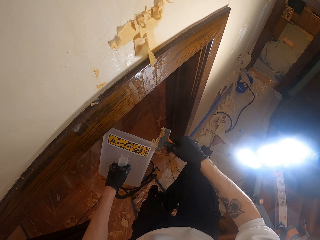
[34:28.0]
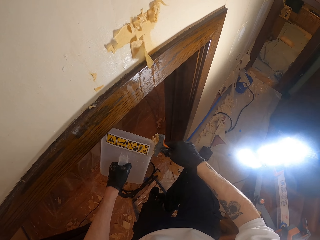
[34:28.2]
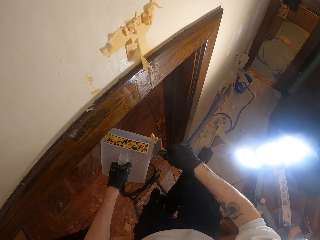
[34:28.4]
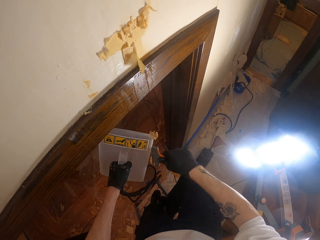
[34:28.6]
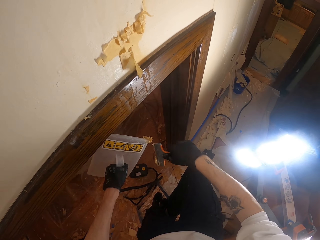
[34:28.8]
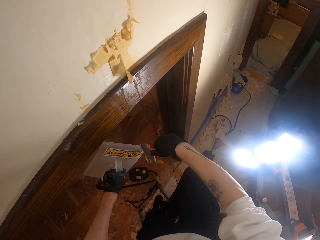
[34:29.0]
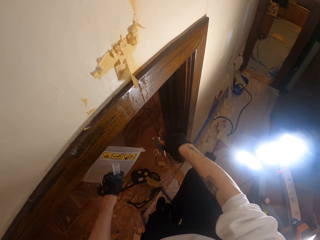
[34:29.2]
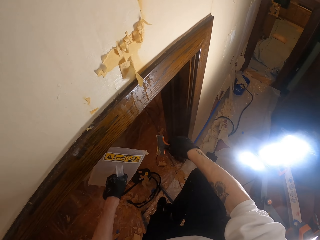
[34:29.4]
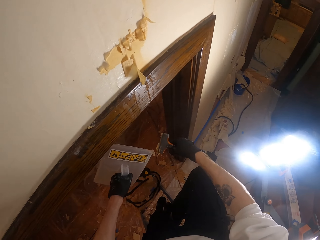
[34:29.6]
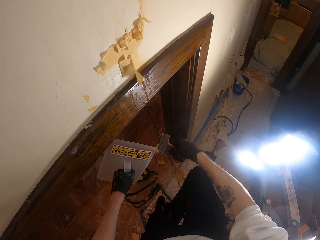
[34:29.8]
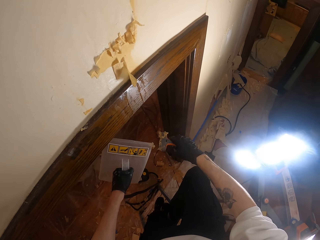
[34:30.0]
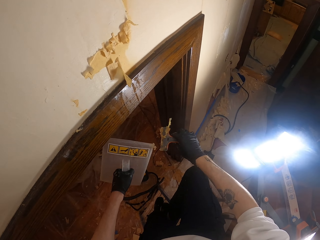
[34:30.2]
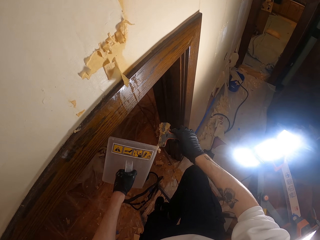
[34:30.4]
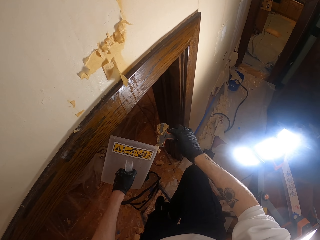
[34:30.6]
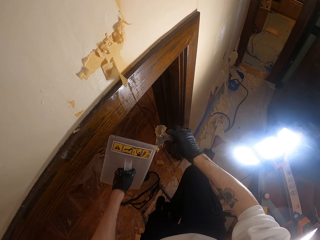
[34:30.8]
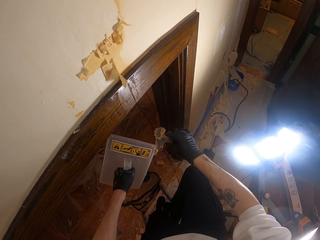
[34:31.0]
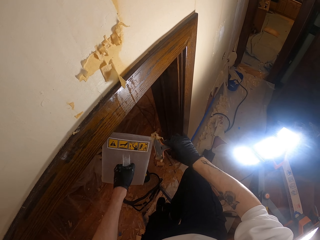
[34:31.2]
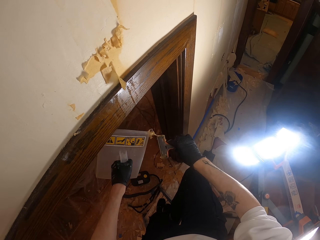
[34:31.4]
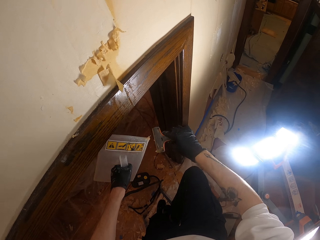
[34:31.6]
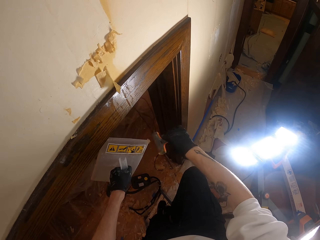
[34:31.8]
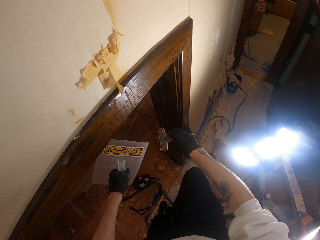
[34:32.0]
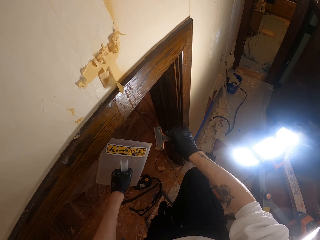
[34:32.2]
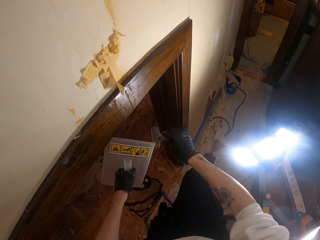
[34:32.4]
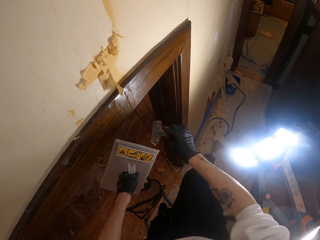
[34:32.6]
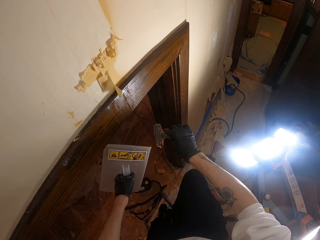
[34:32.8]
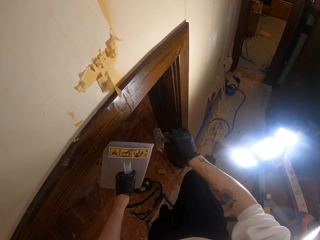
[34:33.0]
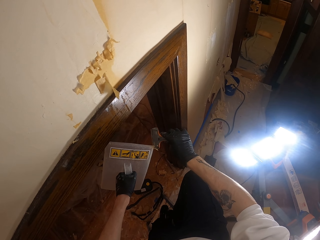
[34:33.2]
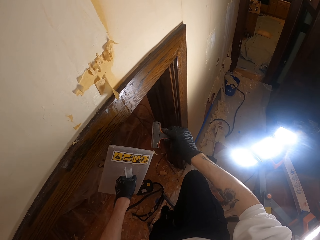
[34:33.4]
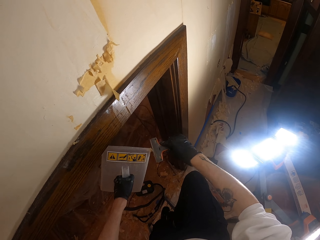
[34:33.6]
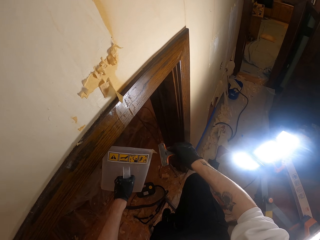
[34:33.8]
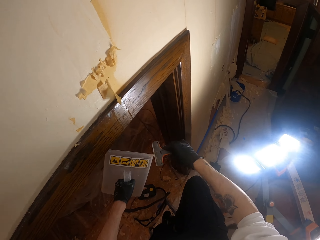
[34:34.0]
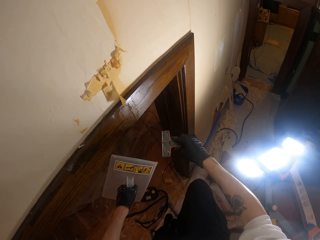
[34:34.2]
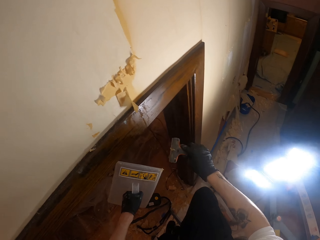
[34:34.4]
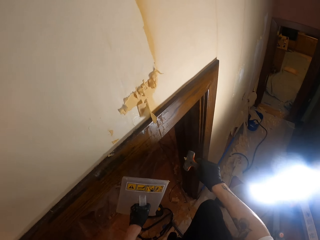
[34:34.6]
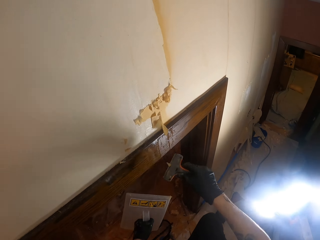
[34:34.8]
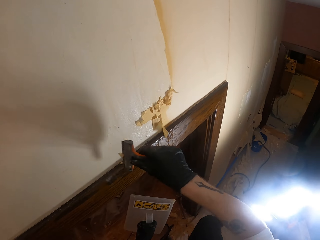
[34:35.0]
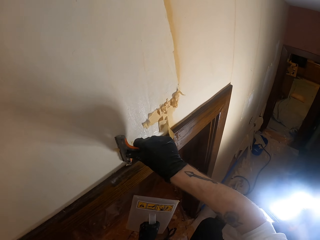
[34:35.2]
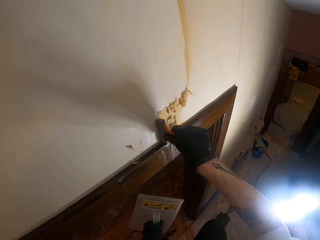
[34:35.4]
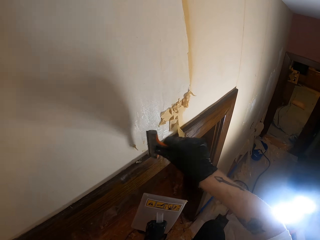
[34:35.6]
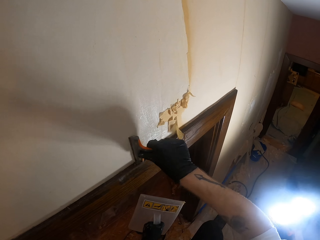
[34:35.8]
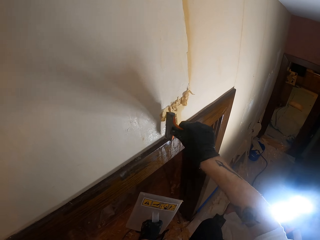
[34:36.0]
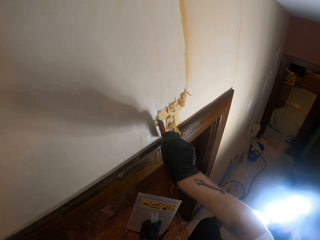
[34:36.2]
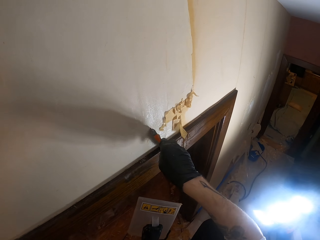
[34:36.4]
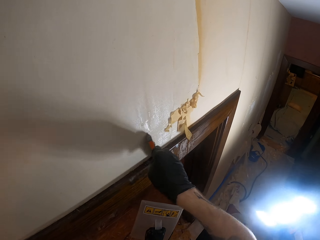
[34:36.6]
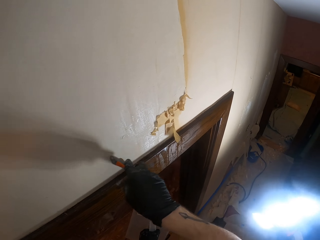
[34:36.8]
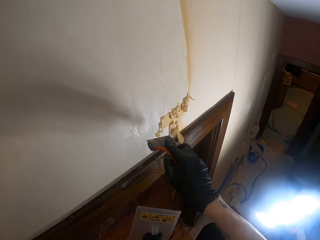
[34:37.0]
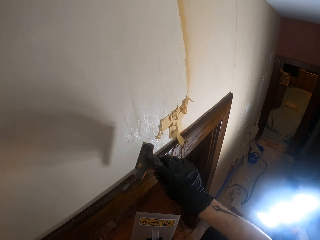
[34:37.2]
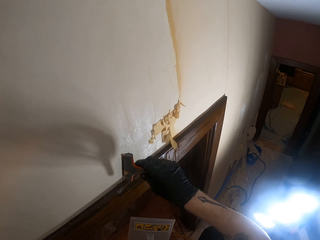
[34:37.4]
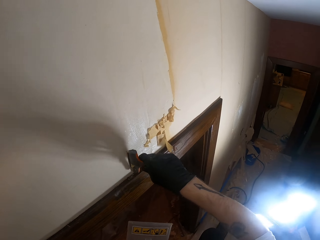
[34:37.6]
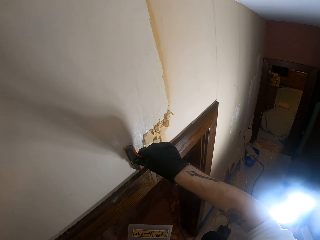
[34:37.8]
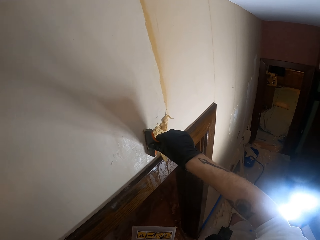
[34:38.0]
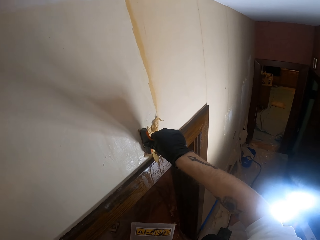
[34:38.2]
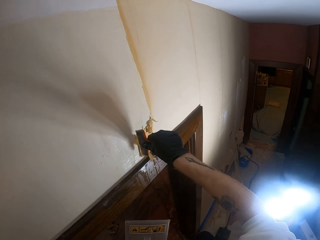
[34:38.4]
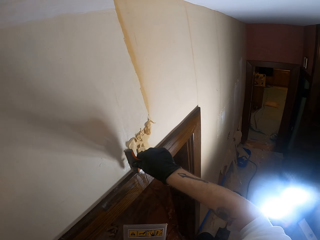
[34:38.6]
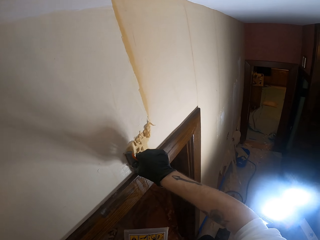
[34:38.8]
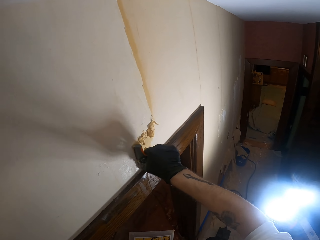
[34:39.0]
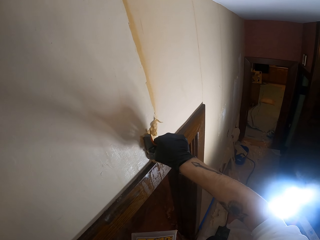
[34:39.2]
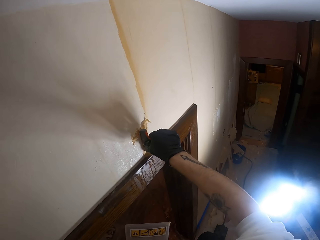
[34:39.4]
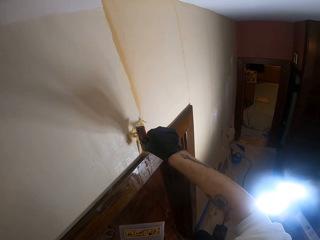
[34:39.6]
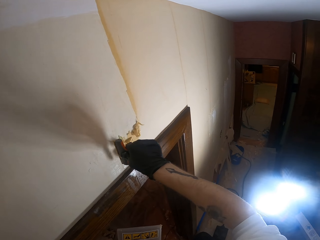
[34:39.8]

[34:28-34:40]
The camera wearer removes something from the tool. They remove something from the scraper. They adjust the scraper. They remove something from the scraper. They remove something from the tool. They remove something from the scraper. They remove something from the tool. They move wallpaper from the wall with the wallpaper scraper.

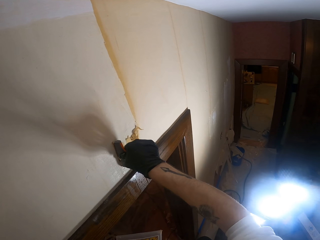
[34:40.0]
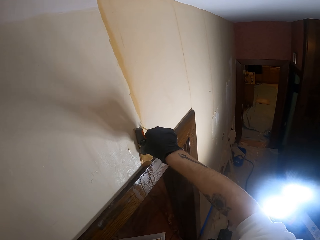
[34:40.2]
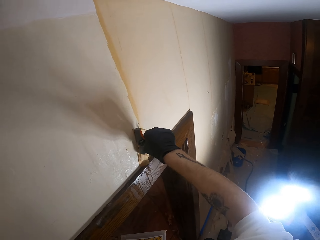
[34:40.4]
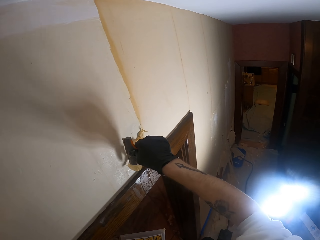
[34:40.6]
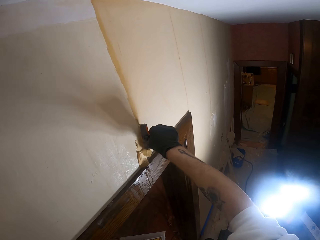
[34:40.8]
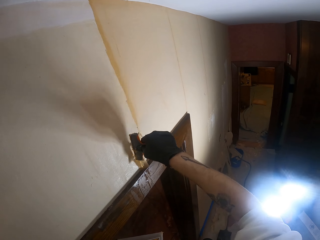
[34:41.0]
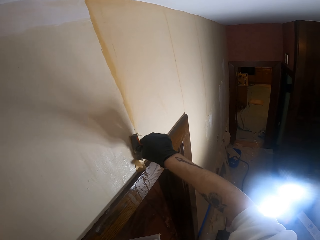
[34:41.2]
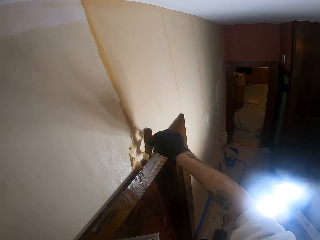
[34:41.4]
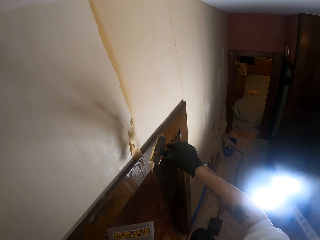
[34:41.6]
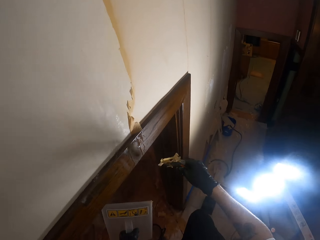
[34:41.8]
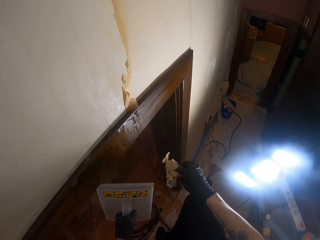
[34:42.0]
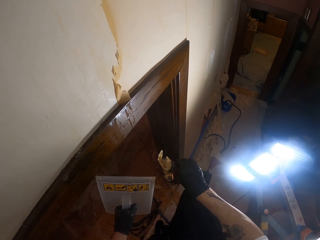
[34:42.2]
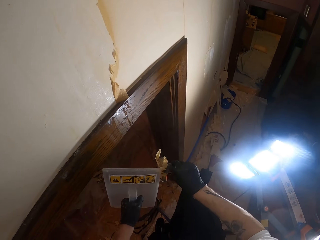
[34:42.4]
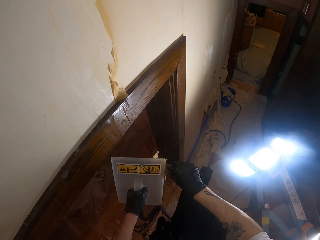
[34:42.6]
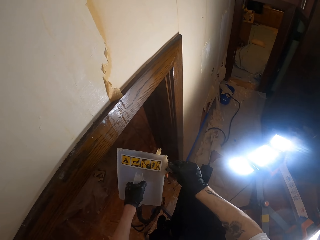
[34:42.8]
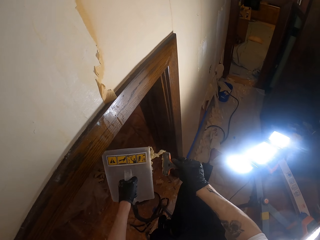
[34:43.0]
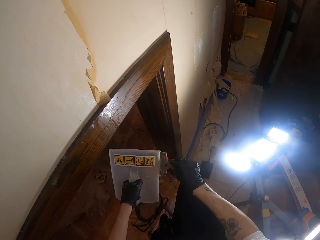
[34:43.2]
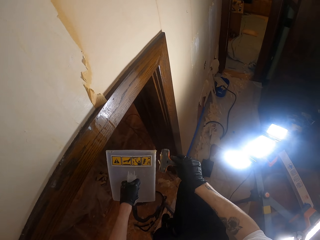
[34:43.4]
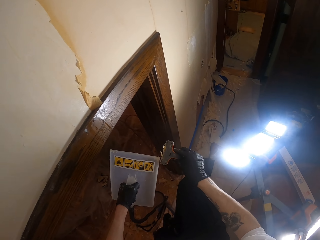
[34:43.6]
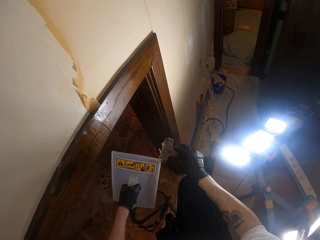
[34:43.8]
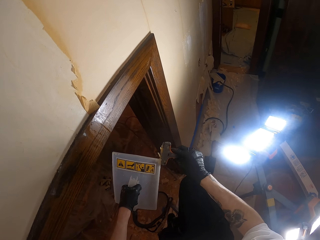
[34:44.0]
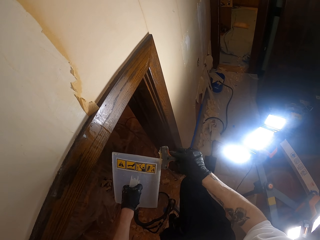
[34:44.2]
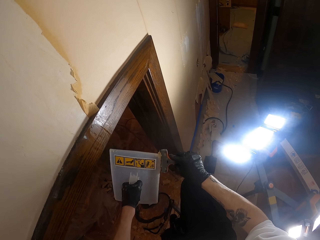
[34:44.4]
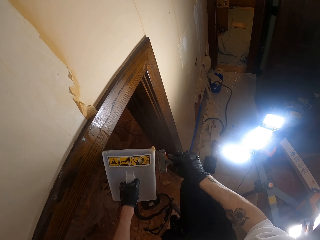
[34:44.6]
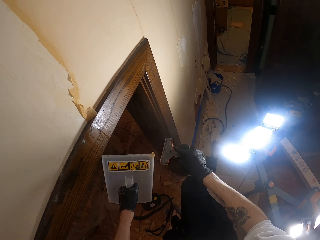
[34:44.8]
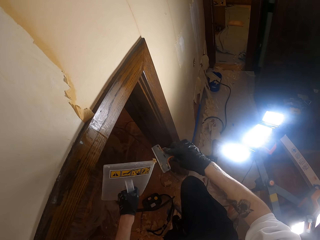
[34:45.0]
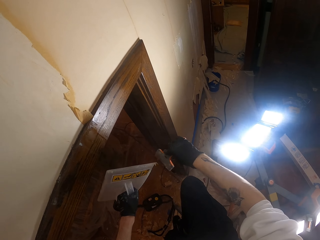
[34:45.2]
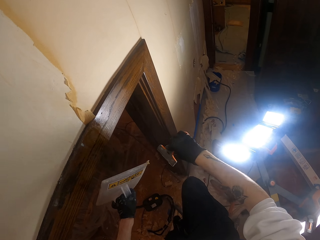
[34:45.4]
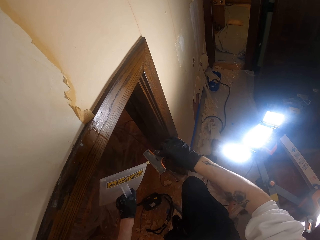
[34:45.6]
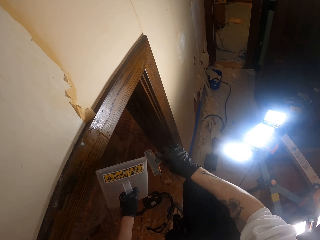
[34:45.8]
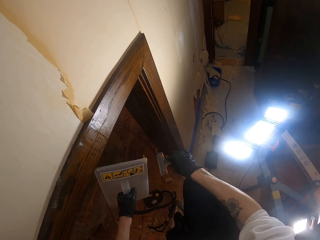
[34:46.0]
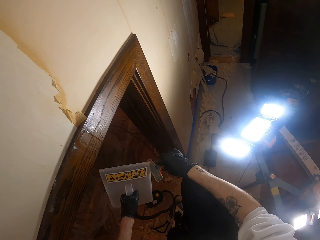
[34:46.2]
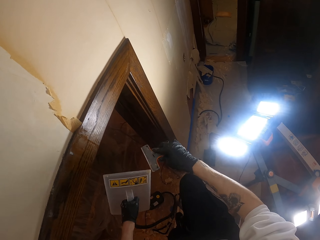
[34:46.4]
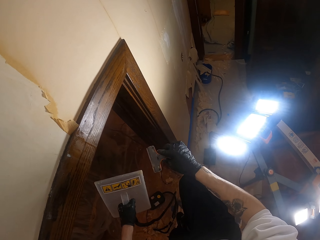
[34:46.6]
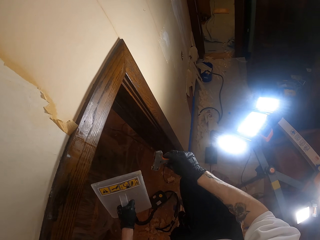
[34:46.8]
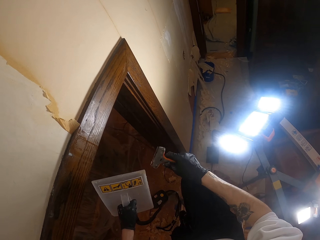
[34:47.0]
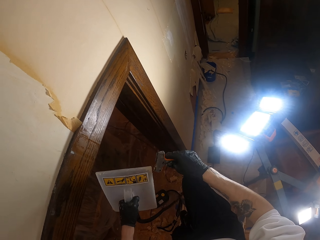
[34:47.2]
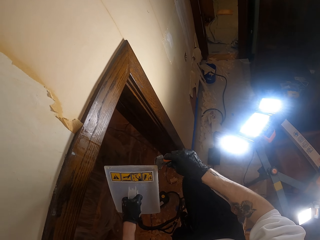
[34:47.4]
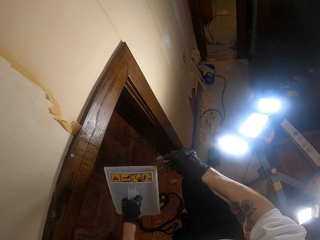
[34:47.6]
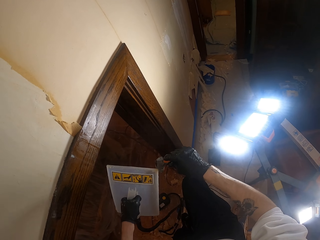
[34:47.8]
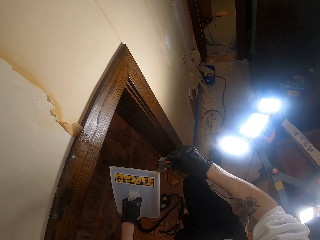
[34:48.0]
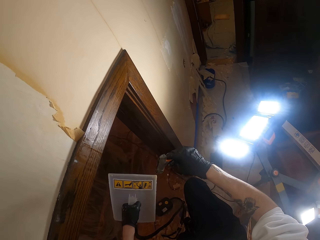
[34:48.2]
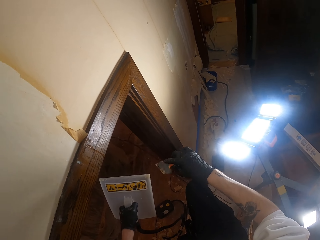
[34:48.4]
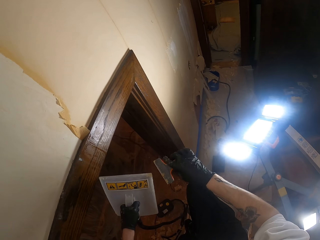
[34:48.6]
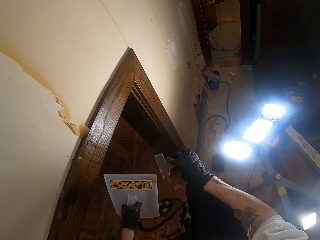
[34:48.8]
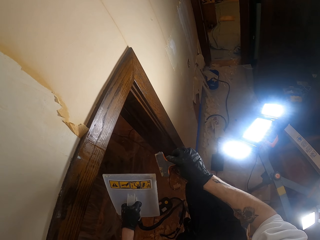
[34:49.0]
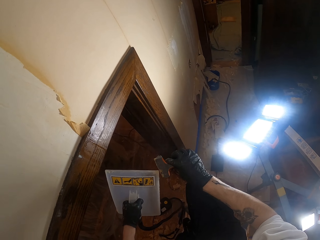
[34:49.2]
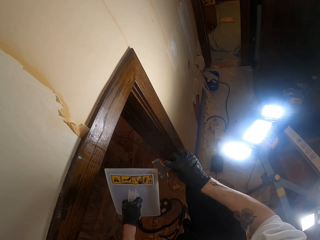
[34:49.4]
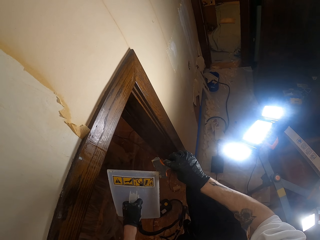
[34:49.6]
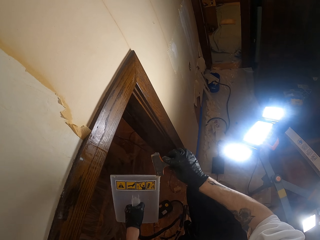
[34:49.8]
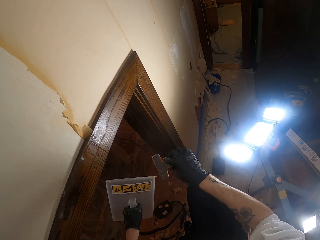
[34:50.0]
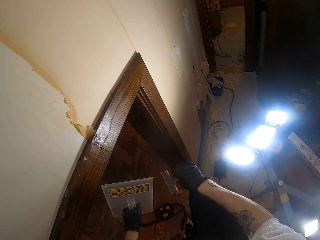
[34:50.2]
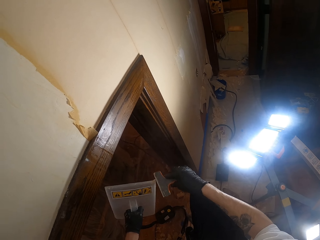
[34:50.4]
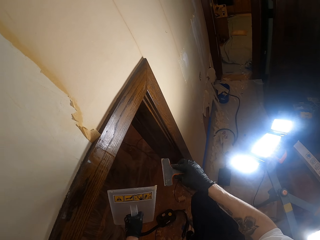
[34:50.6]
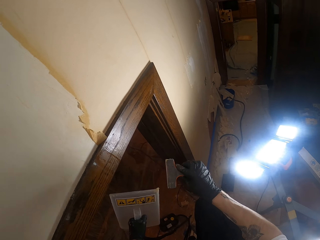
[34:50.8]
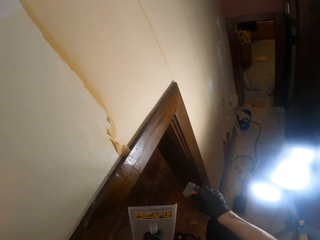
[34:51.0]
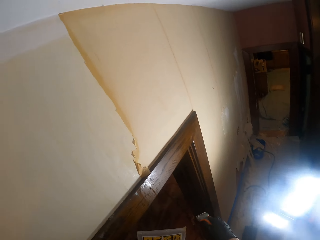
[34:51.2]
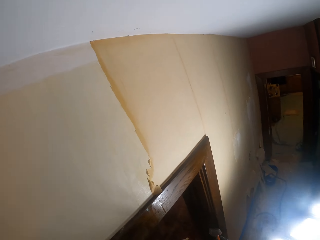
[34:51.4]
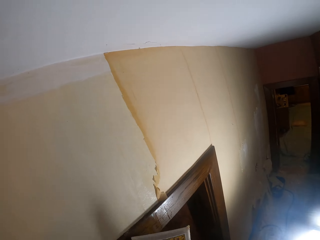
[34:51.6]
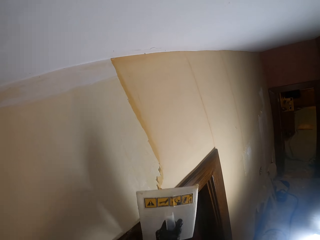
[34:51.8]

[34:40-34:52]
The camera wearer removes wallpaper with the wallpaper steamer from the wallpaper scraper. They remove something from the tool. They remove something from the scraper.
